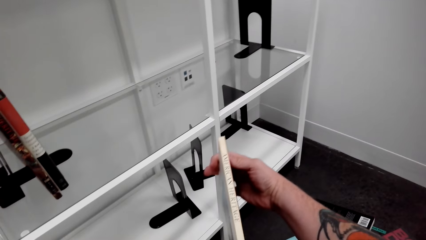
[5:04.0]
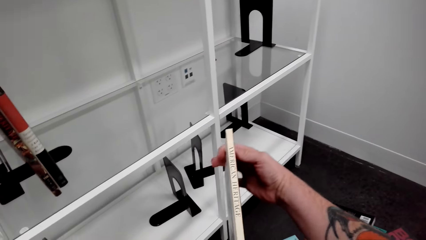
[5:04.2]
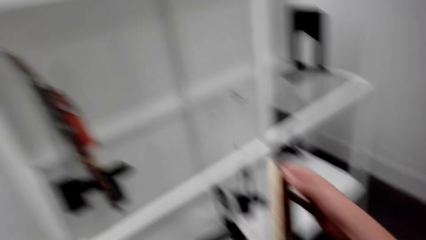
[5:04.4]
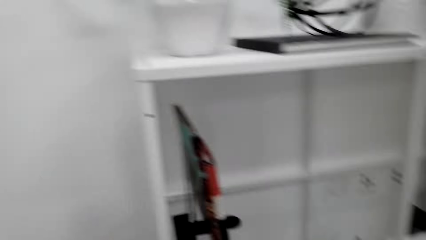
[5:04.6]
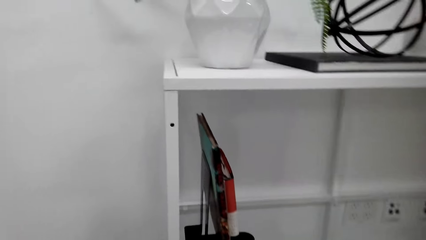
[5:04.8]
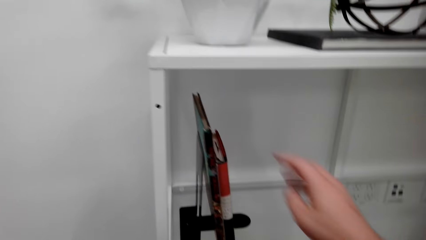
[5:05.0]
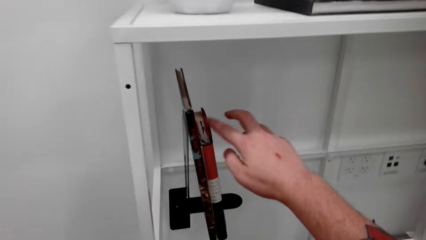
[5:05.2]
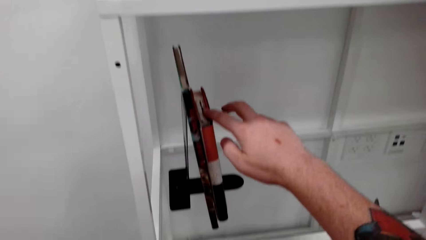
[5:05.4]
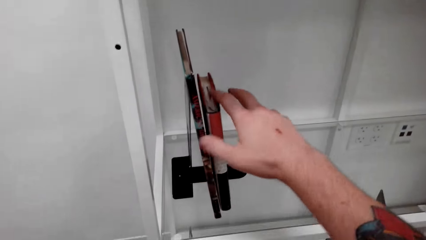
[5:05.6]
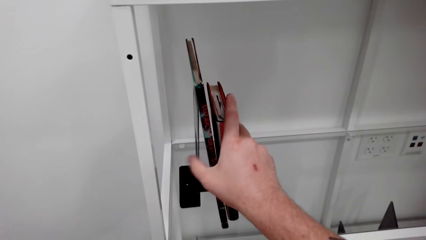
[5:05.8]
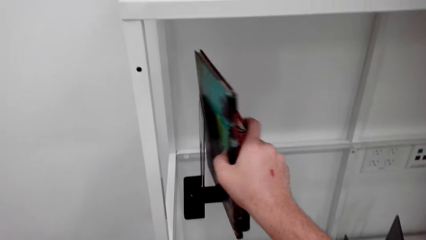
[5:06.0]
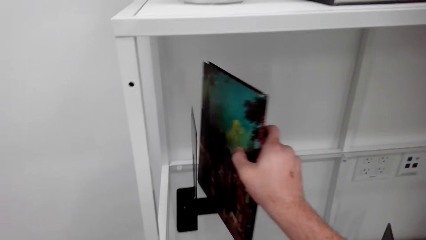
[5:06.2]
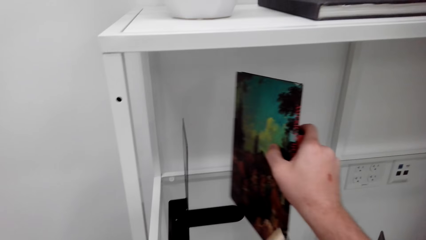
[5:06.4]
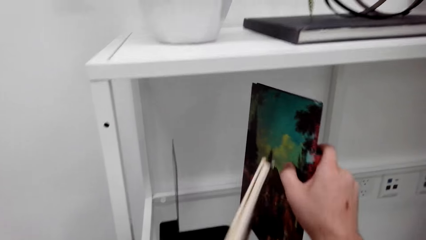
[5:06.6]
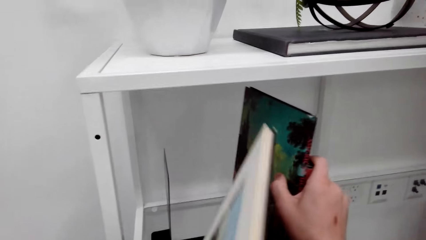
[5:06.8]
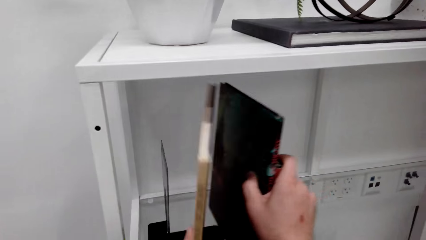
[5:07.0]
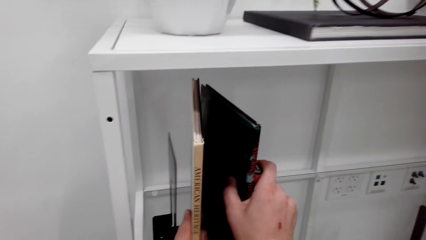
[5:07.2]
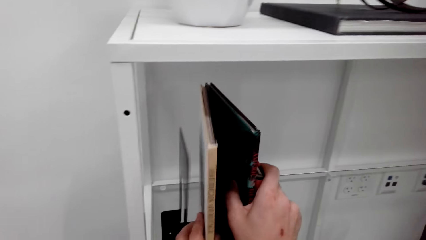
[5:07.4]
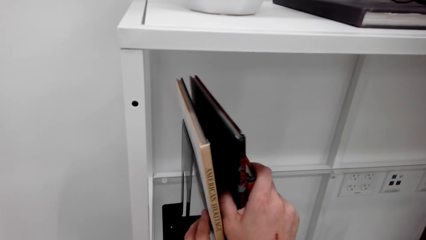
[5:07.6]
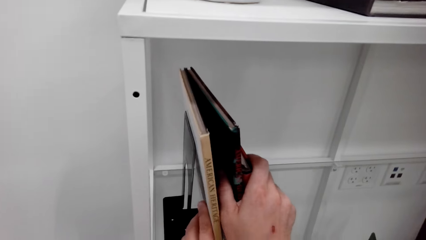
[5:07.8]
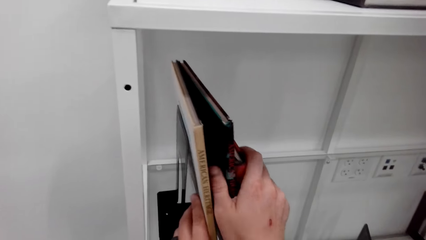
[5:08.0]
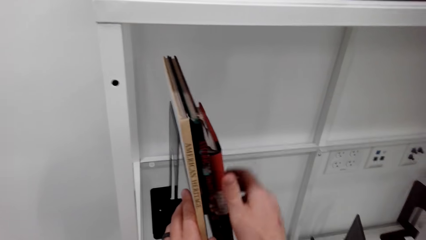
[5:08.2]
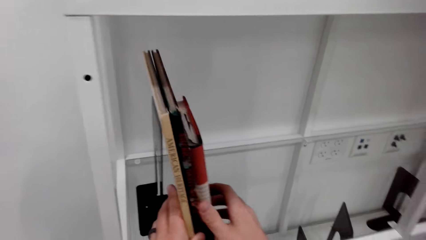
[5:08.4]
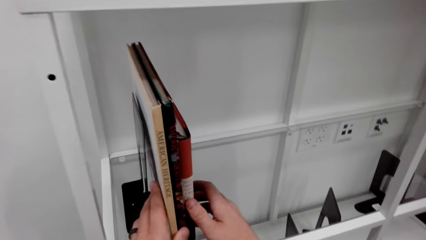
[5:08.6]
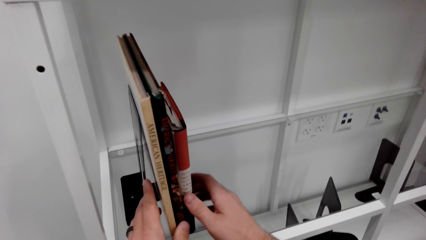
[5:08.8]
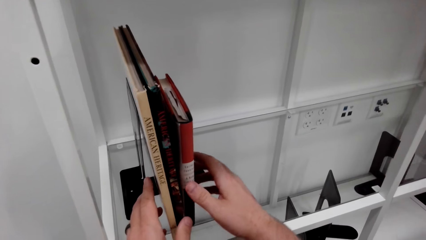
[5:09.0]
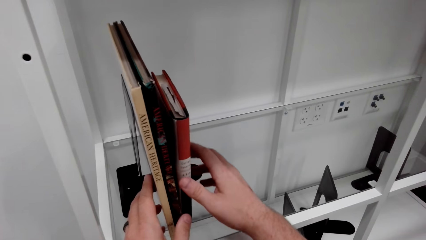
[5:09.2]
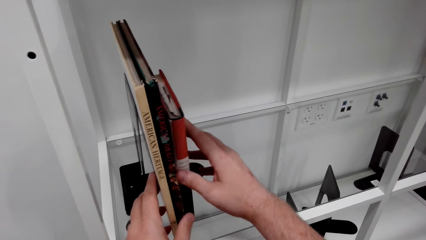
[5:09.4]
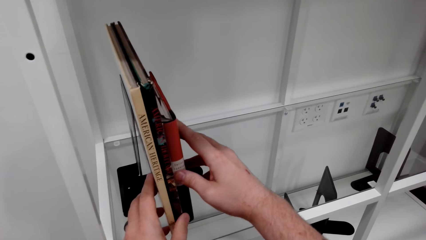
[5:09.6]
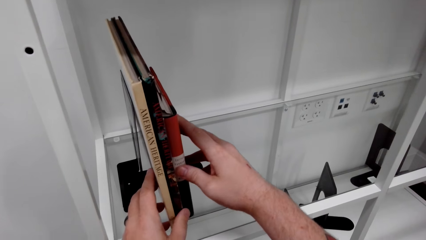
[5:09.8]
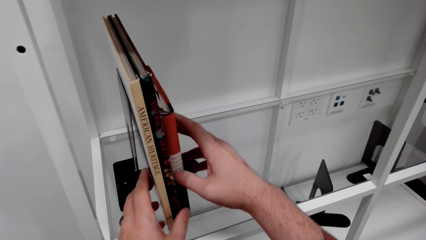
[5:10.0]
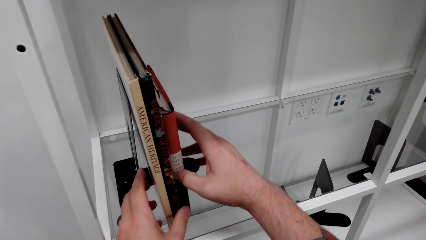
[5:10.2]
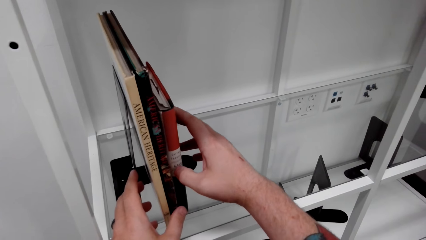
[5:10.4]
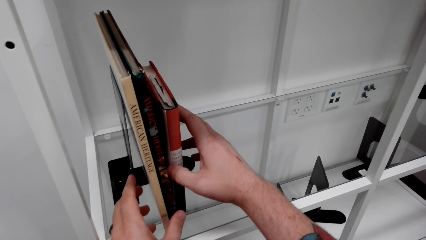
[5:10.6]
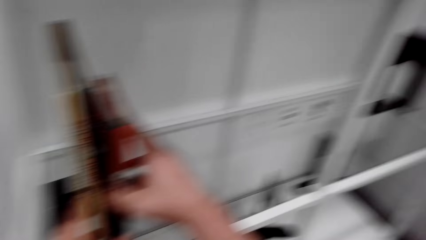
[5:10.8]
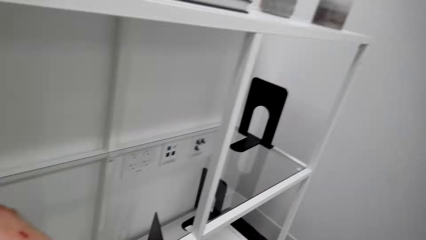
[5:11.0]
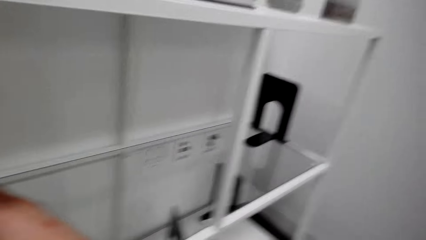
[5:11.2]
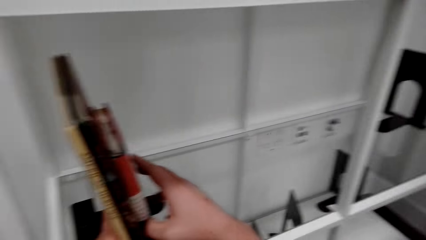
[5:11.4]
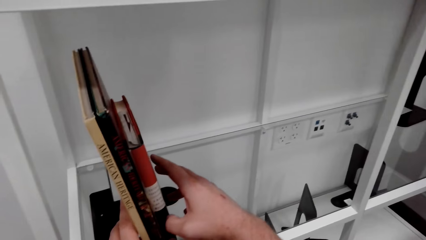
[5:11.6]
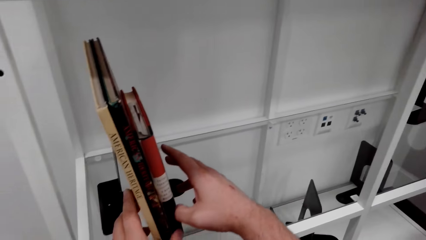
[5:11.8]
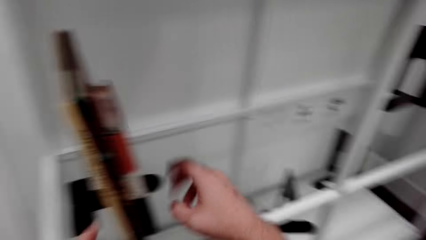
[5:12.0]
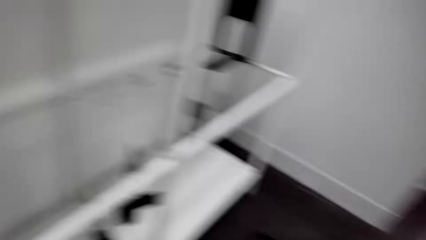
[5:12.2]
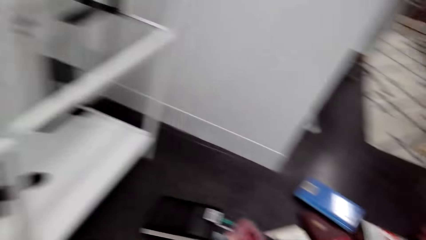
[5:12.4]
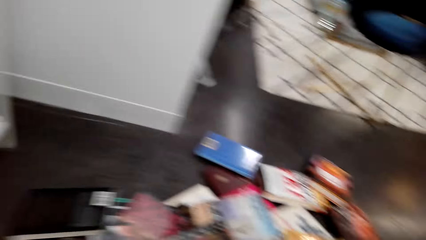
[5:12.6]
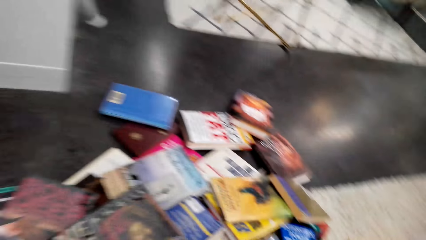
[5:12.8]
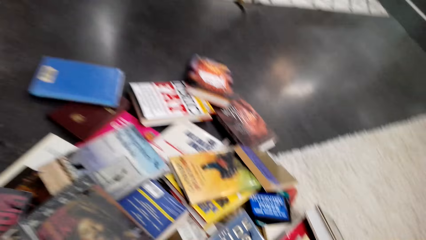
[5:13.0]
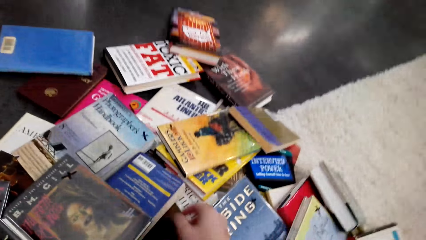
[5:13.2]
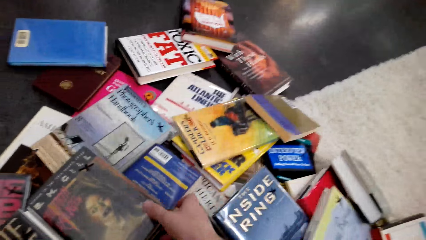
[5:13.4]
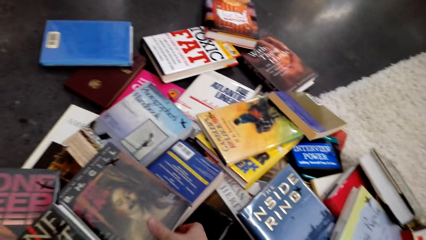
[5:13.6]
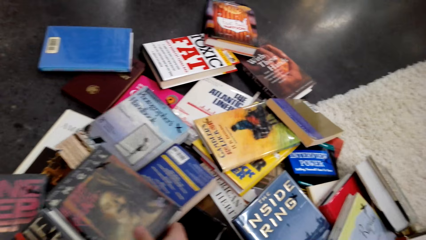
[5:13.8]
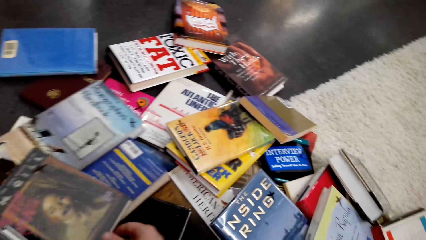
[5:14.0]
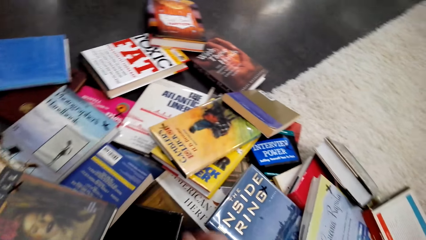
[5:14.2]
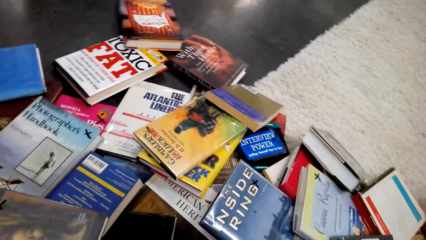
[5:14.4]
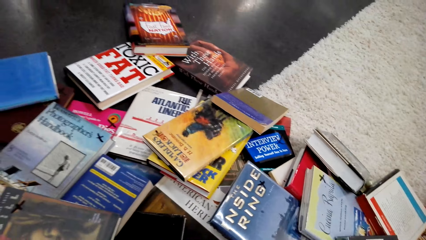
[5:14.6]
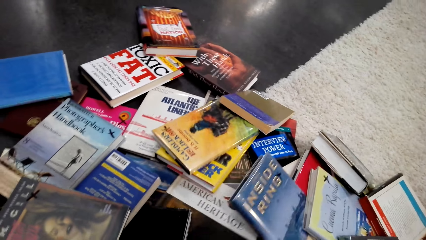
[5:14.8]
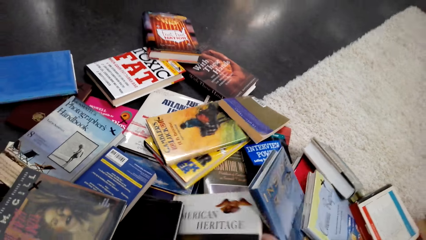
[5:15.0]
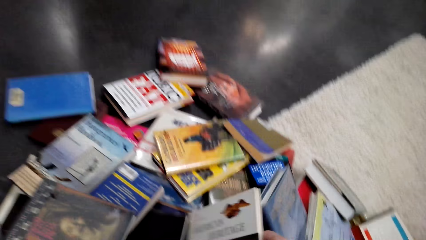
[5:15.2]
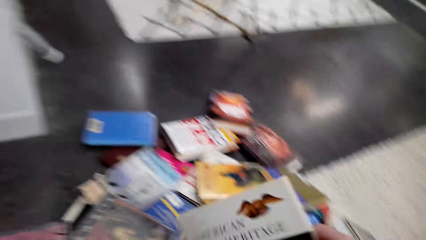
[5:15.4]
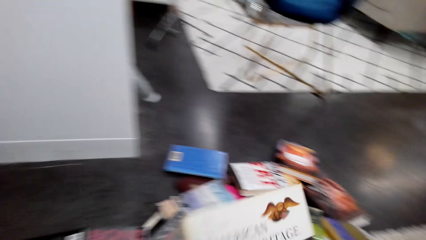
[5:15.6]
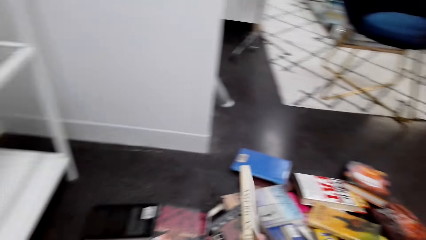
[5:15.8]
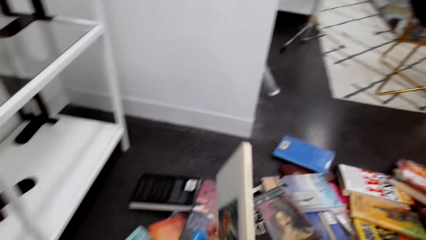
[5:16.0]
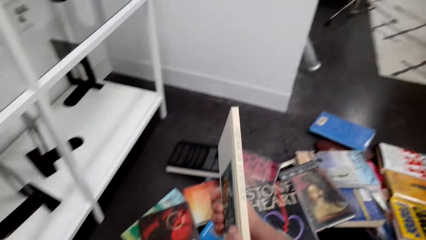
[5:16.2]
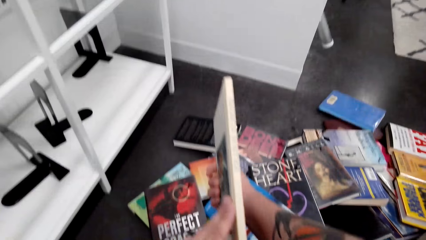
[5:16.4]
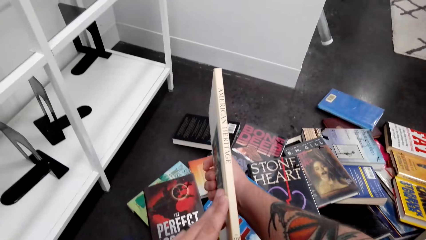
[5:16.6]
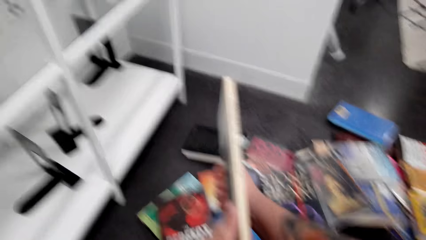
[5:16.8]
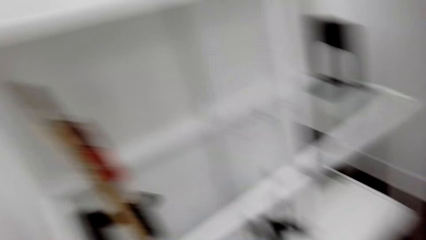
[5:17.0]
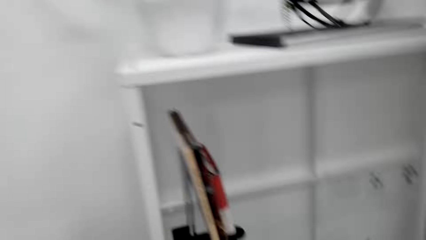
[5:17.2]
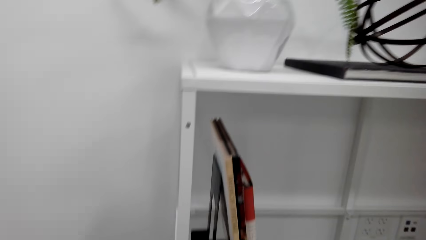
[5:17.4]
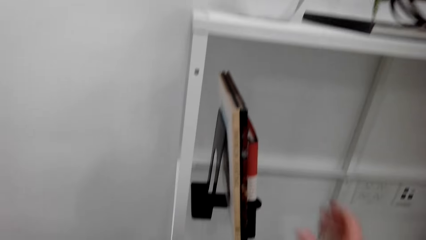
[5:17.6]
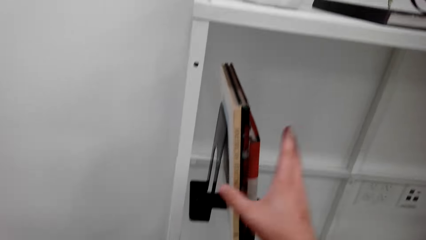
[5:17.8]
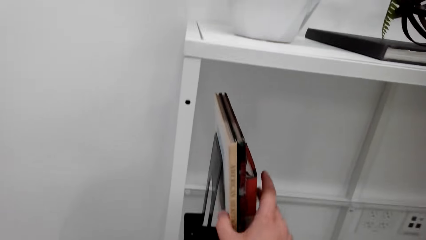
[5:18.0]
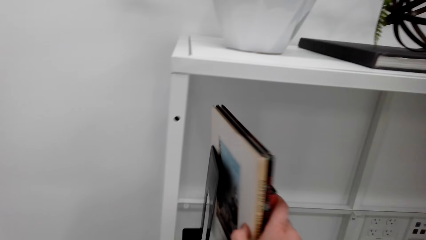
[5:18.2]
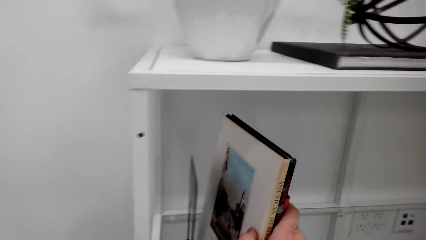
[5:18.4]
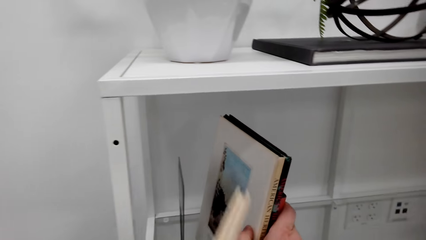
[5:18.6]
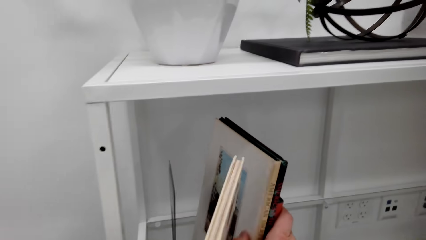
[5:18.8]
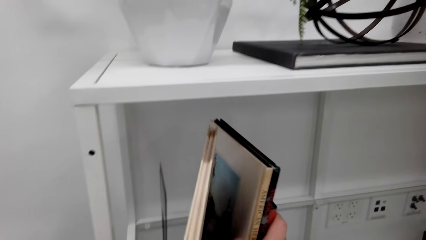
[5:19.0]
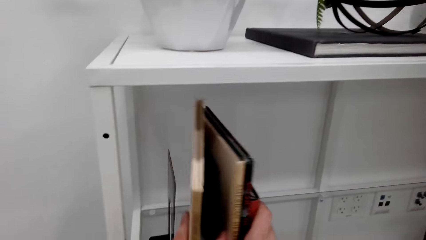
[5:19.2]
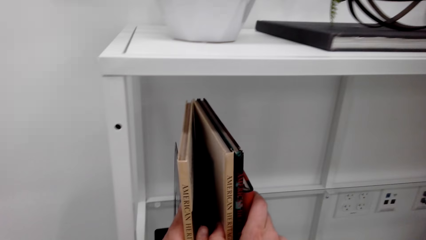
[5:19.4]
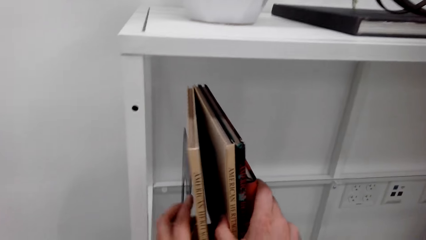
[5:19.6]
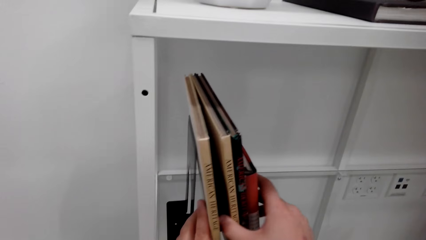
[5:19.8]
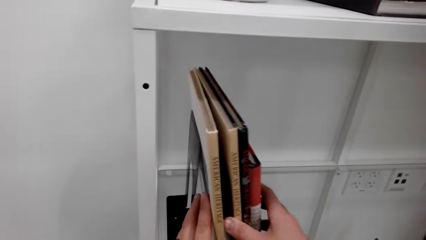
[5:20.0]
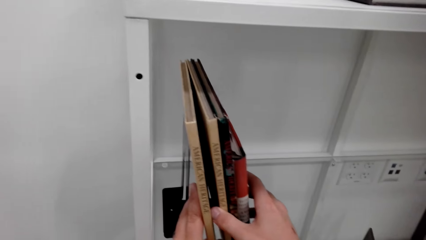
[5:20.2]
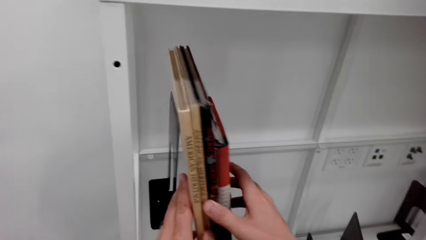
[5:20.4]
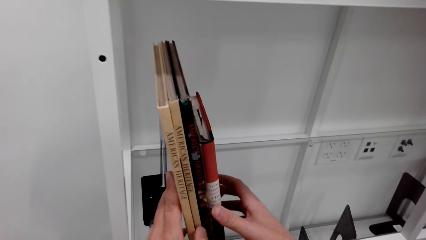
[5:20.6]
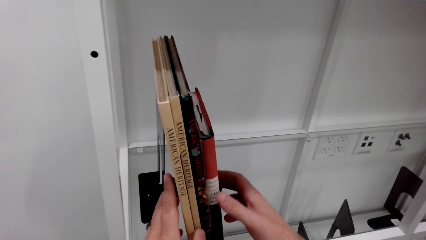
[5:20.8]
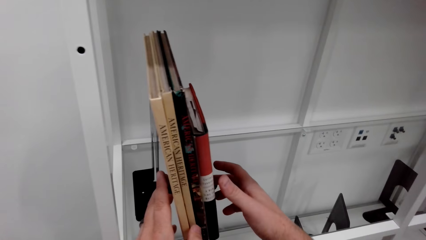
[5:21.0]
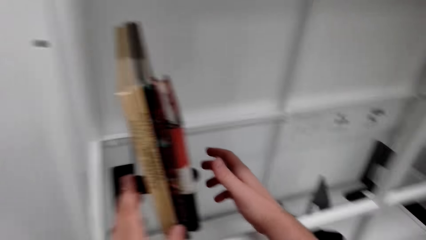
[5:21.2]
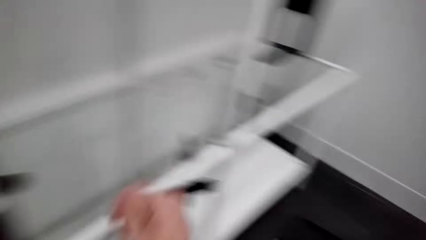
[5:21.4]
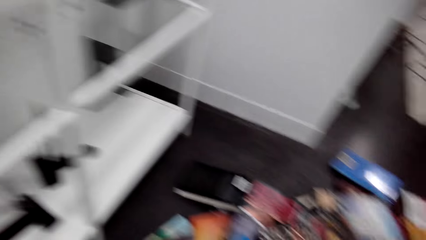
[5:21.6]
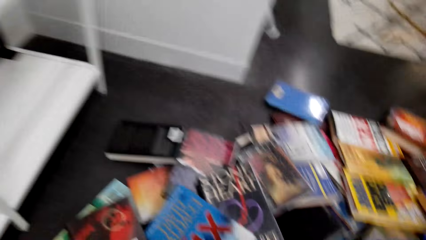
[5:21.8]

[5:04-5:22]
The camera wearer checks the book. They rearrange the books on the bookshelf. They pick up the book. They put the book on the bookshelf. They walk around. They check the book. They pick up the book from the floor. They check the book. They put the book on the bookshelf.
